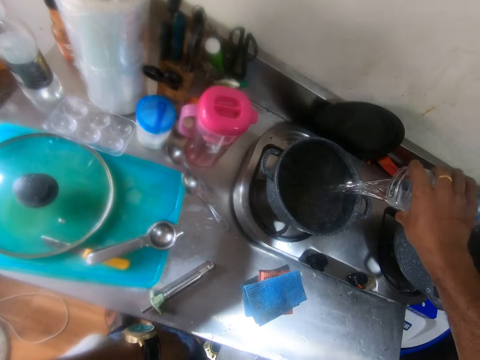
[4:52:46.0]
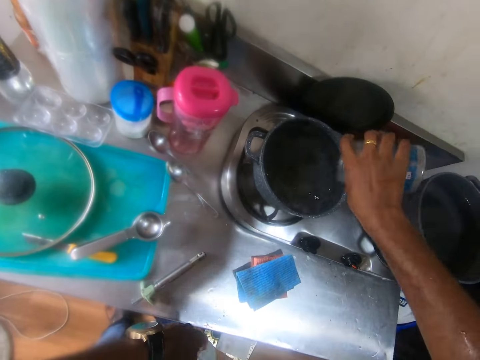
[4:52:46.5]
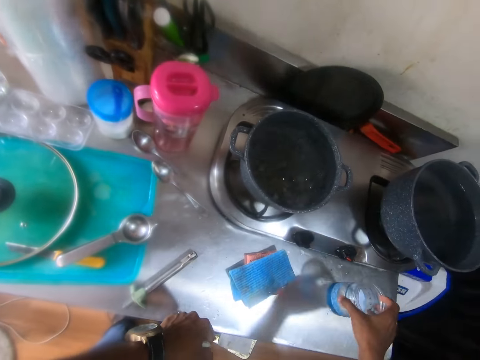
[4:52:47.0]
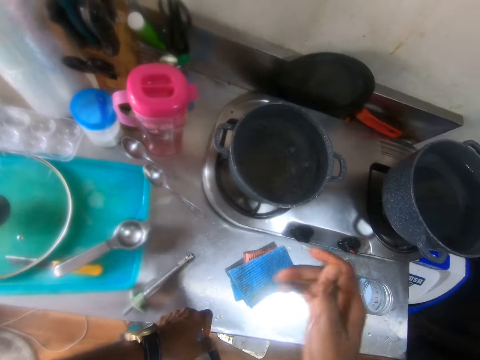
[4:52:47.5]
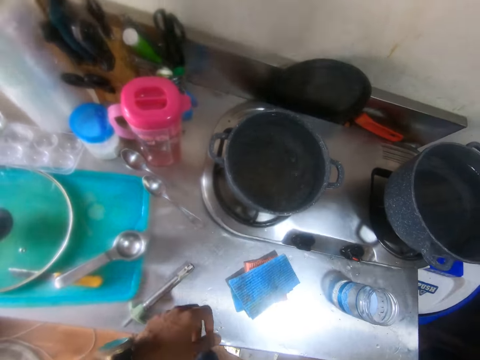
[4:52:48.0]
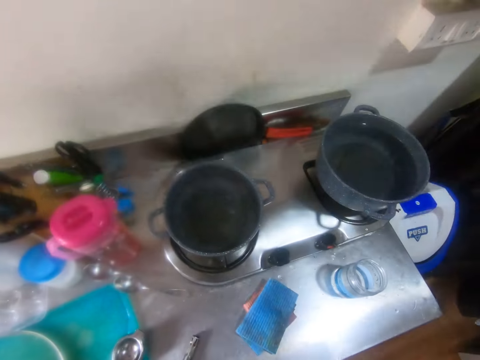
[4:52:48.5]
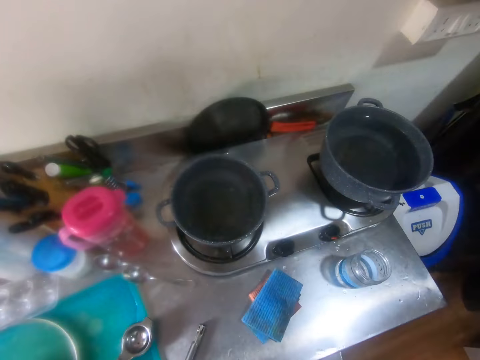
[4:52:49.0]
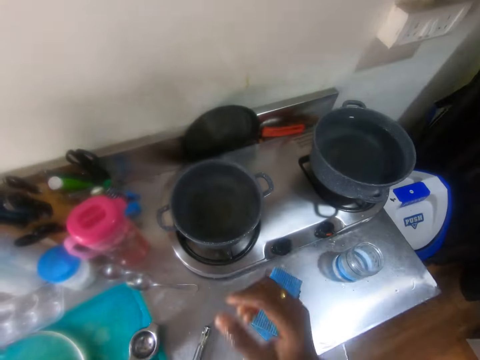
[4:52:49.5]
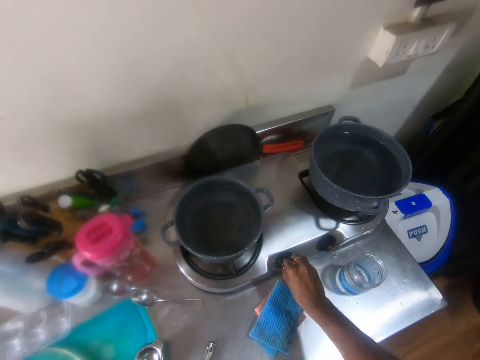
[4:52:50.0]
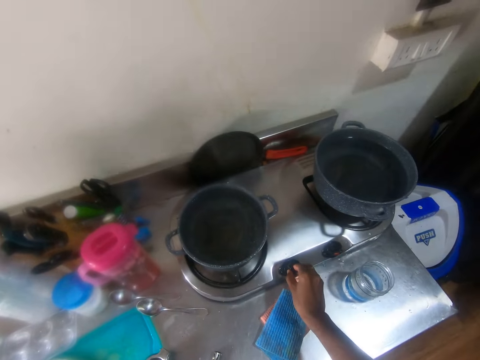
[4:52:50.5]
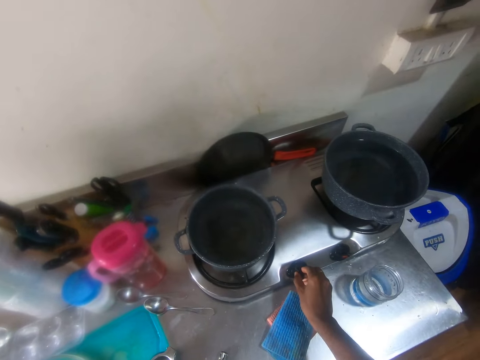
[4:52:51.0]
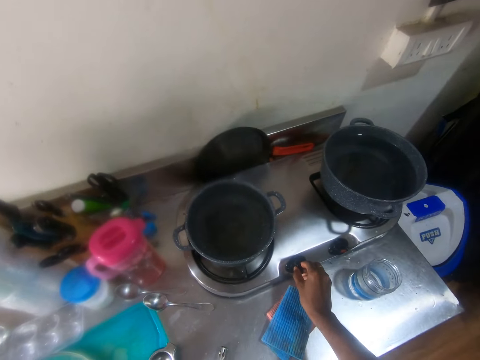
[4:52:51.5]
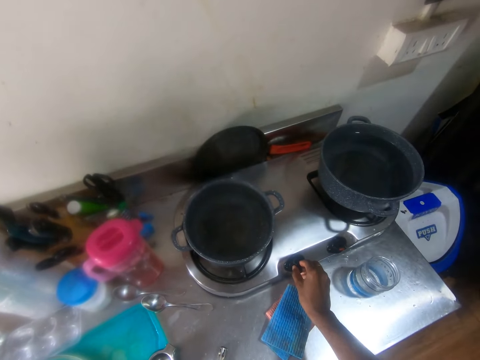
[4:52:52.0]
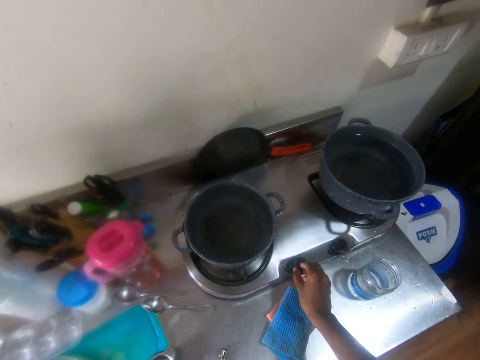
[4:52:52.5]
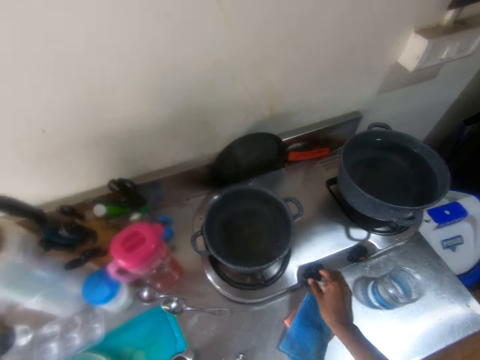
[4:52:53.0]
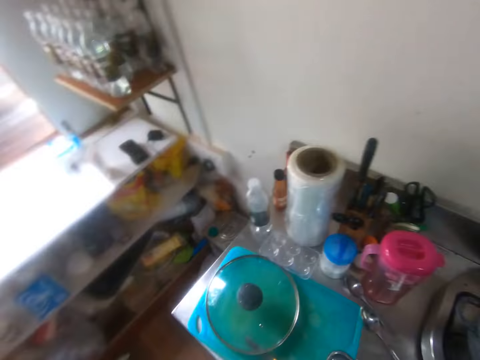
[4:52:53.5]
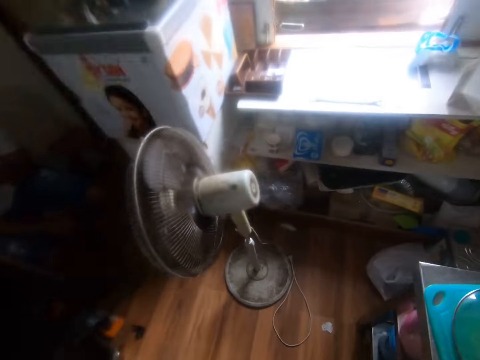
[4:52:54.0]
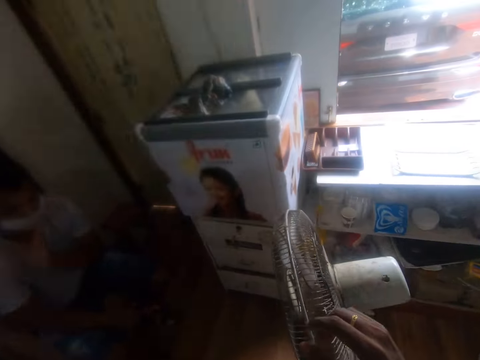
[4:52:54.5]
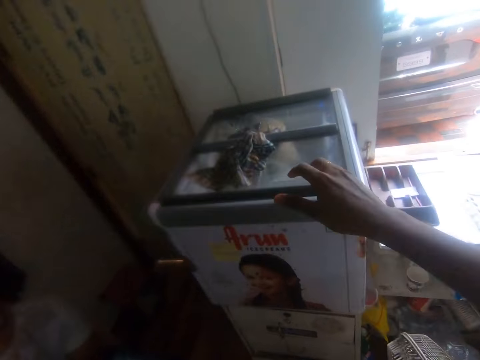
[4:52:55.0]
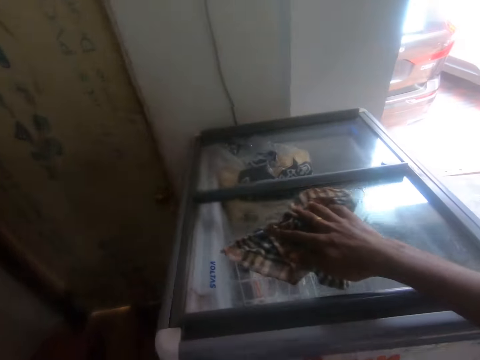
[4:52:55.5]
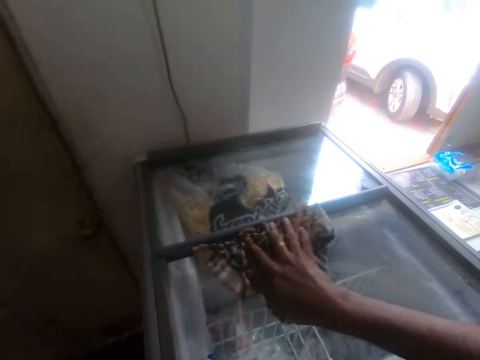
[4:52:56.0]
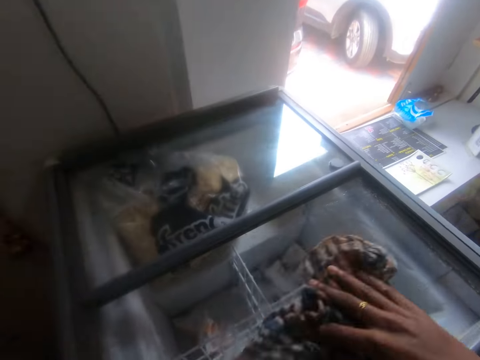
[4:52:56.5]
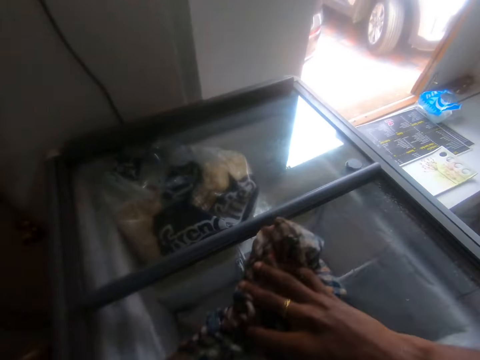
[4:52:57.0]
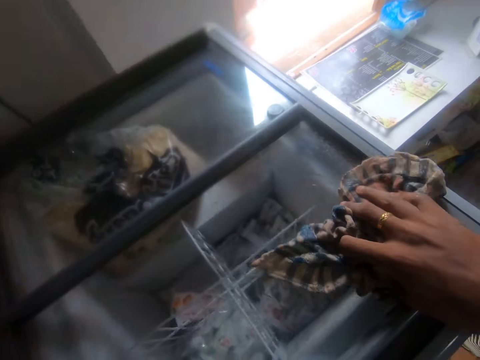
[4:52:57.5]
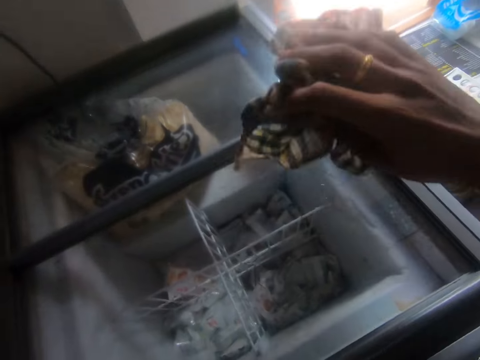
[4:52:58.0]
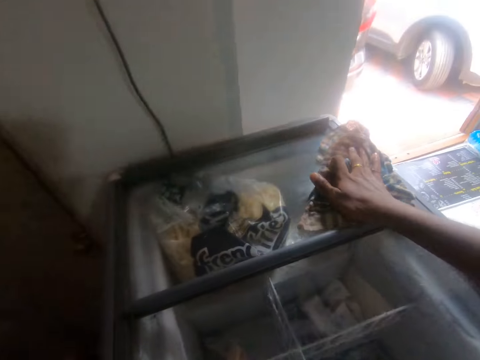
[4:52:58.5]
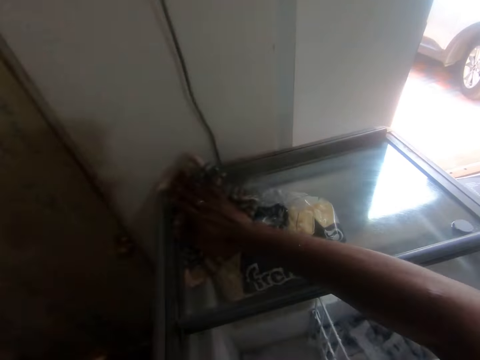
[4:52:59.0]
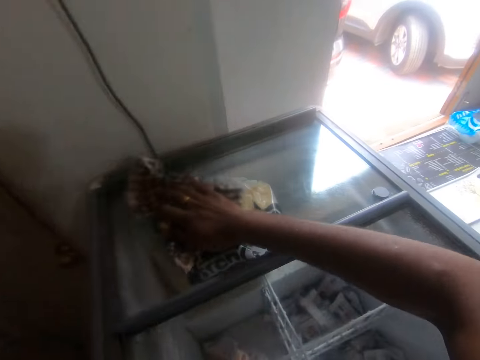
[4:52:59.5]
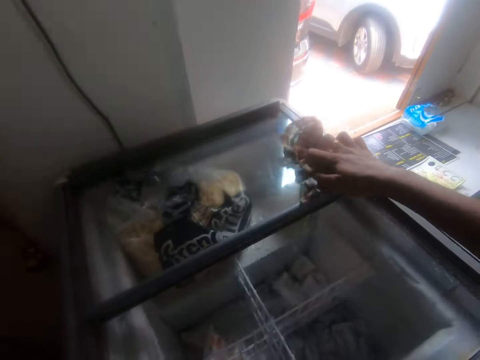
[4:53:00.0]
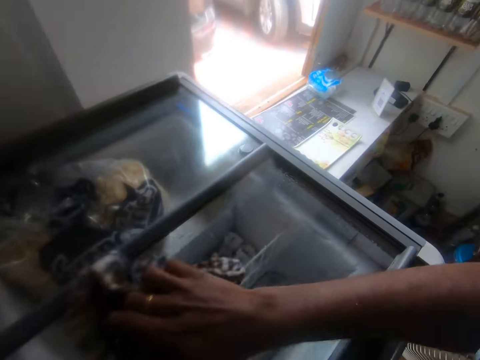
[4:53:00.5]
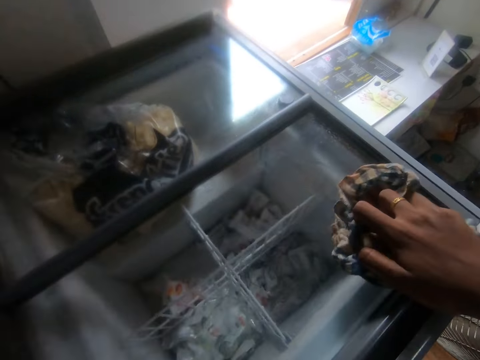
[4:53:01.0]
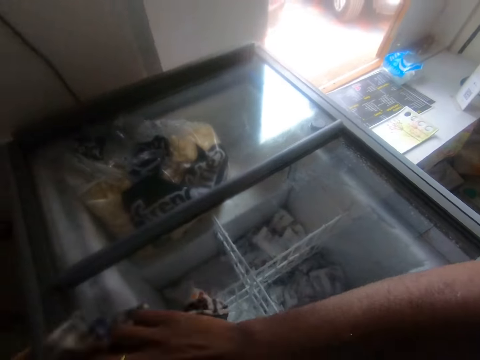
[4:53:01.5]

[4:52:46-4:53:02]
The camera wearer places the cup in his right hand on the table. He raises his right hand. He looks around. He puts on the gas cooker on the table with his right hand. He looks around. He walks around. He raises his right hand. He cleans a refrigerator with a towel in his right hand. He wipes the glass with the towel in the right hand.

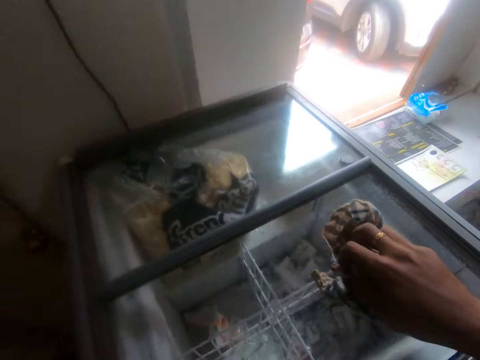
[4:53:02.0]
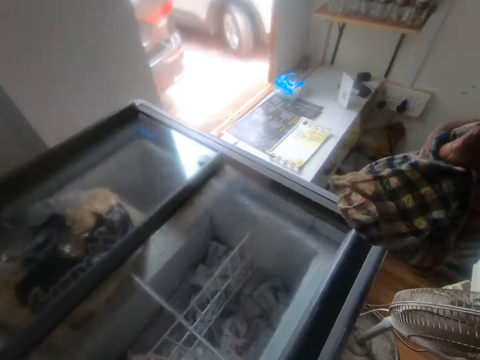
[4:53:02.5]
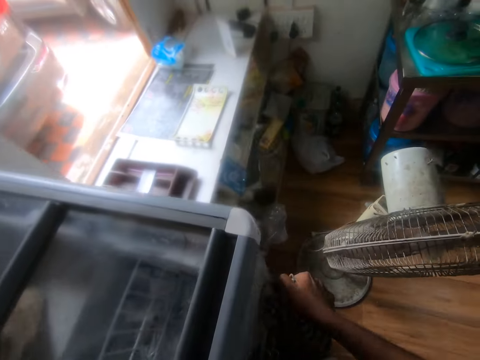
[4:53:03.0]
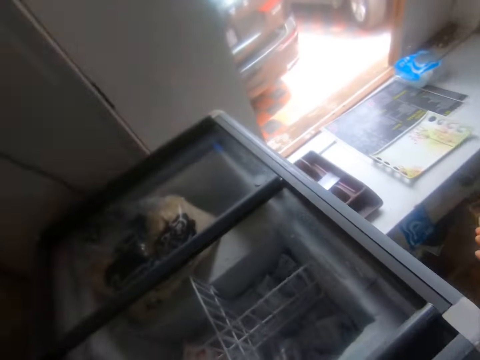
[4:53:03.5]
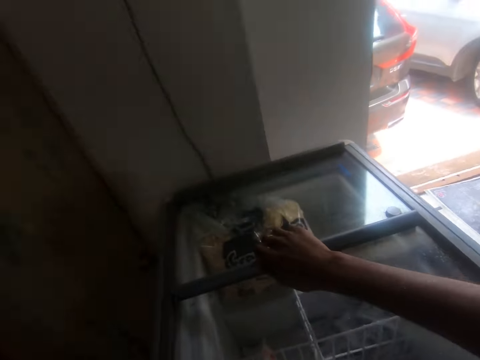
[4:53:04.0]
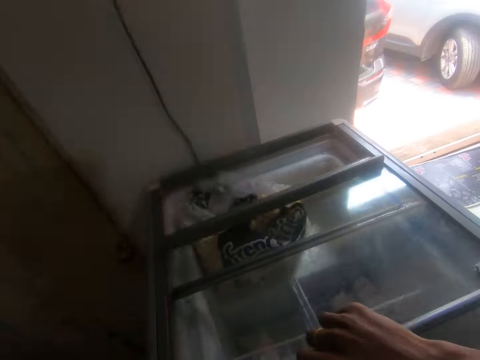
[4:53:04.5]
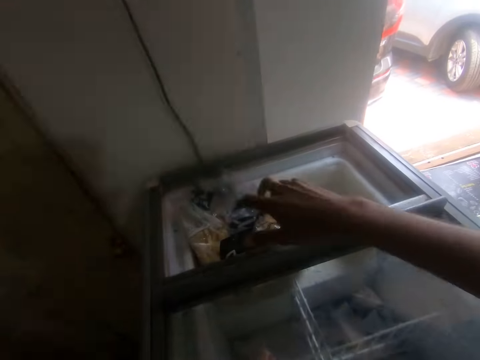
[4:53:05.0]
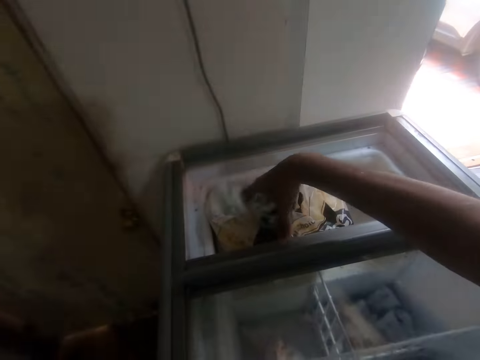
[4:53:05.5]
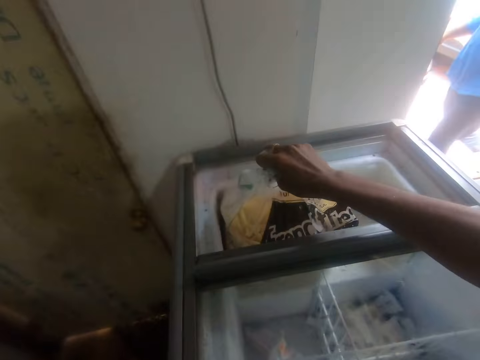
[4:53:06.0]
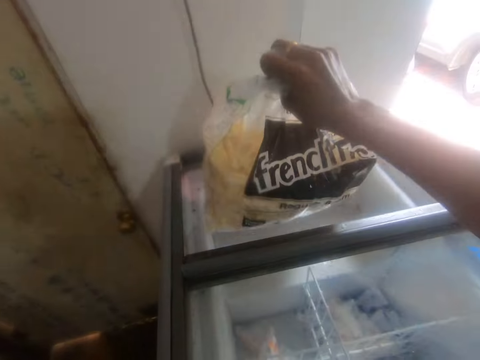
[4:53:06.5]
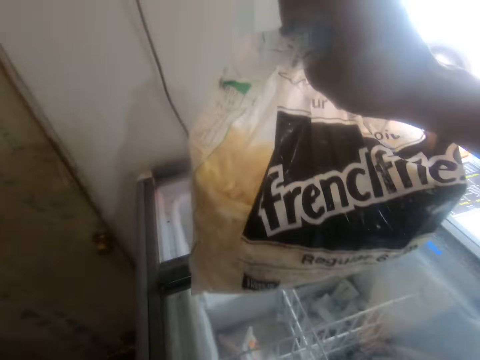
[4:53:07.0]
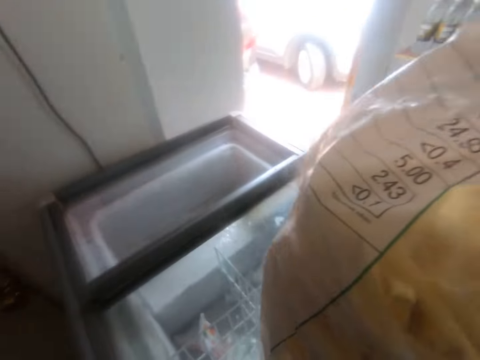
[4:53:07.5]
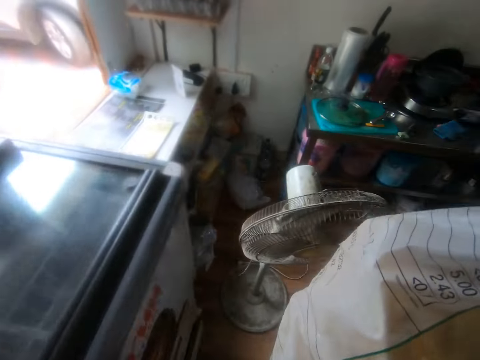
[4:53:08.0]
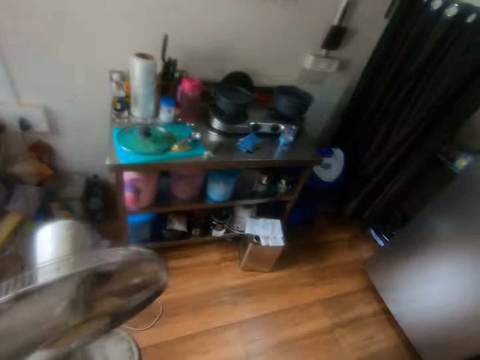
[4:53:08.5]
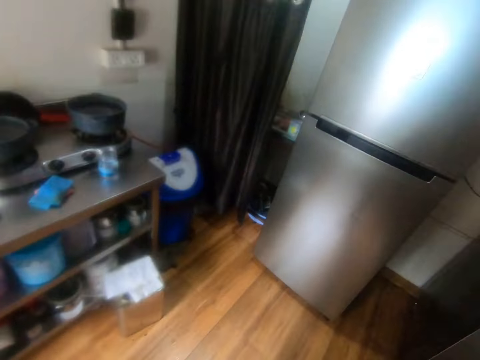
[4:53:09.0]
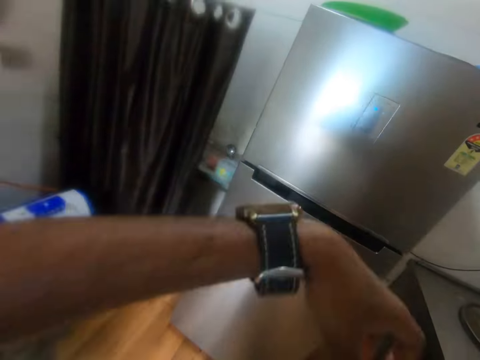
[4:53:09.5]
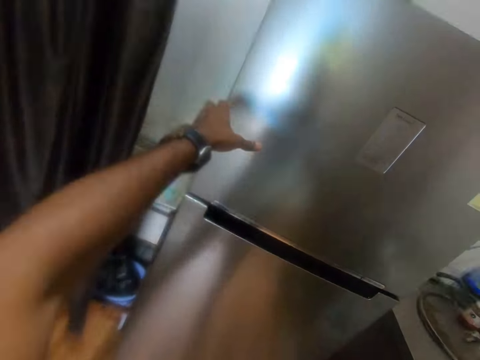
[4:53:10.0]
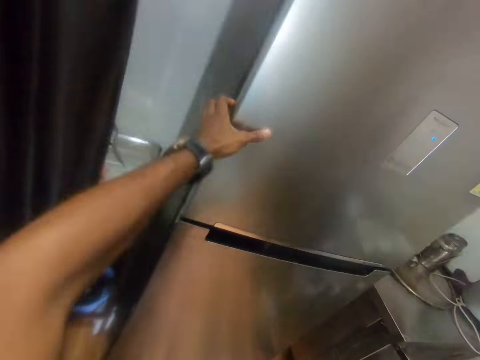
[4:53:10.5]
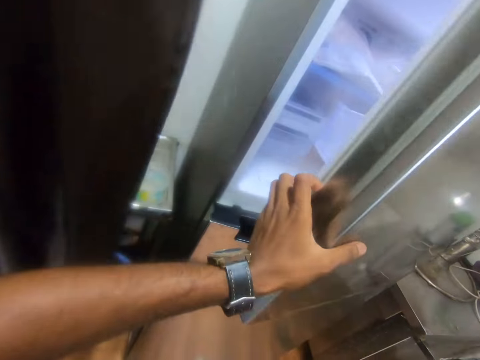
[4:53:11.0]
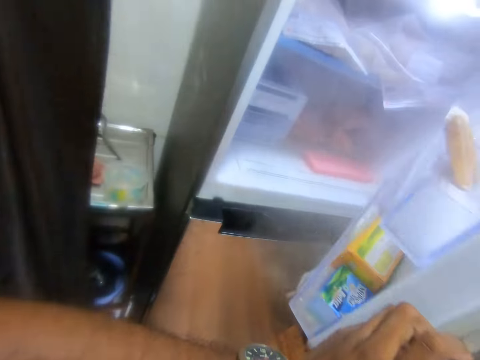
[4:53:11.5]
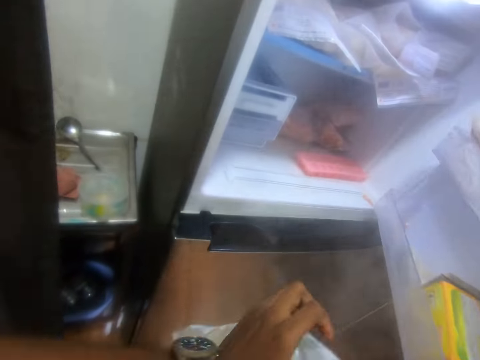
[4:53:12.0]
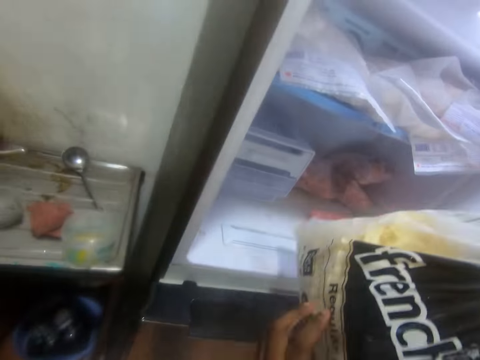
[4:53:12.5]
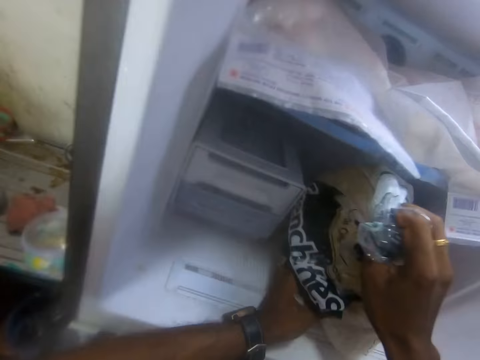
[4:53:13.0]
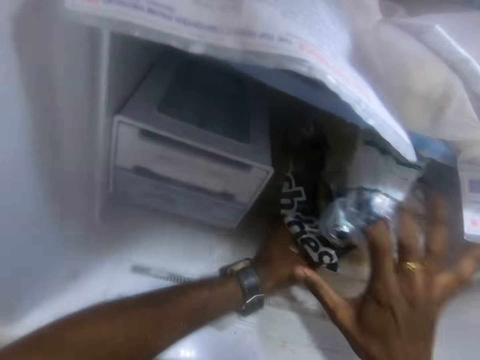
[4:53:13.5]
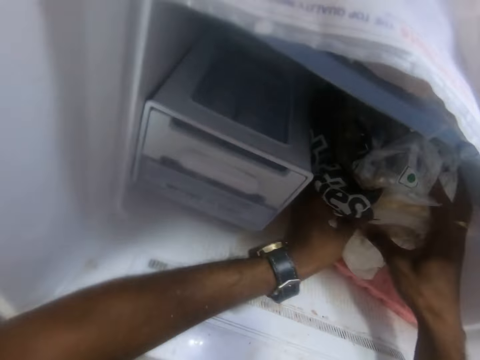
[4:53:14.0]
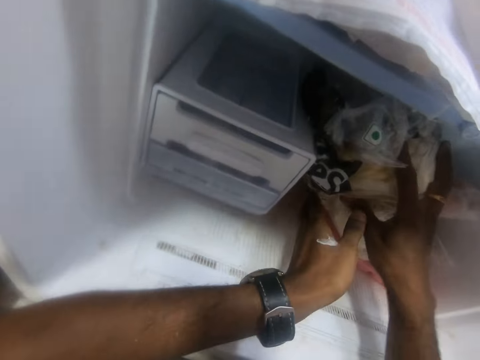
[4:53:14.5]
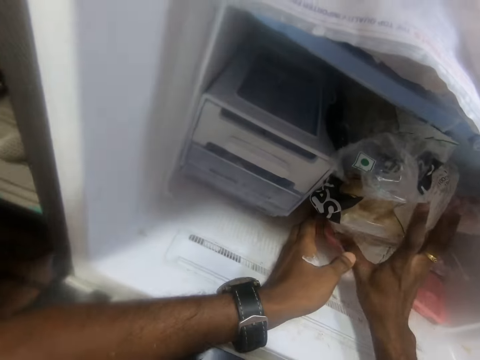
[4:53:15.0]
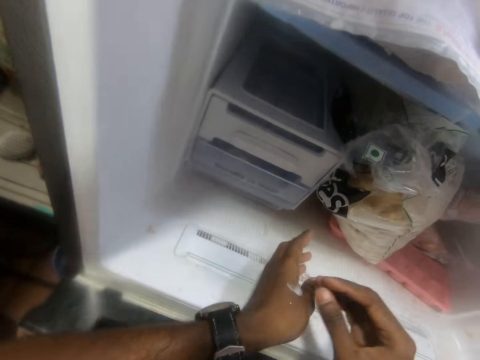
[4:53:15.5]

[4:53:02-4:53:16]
The camera wearer looks around. He drops the towel in his right hand on the floor. He looks around. He opens the refrigerator with his right hand. He picks a bag of chips from the refrigerator with his right hand. He walks towards the fridge. He opens the fridge with his left hand. He drops the nylon of turkey in his hands inside the fridge.
